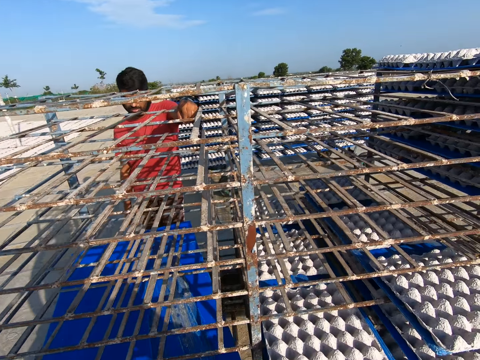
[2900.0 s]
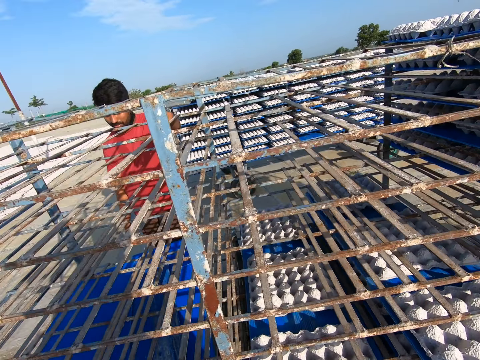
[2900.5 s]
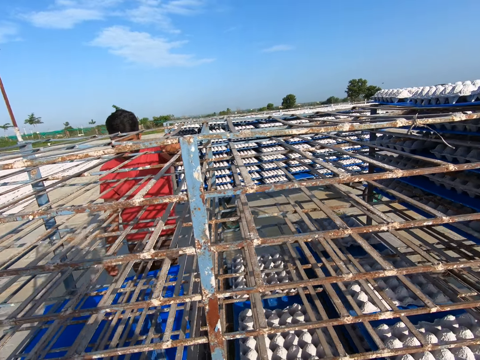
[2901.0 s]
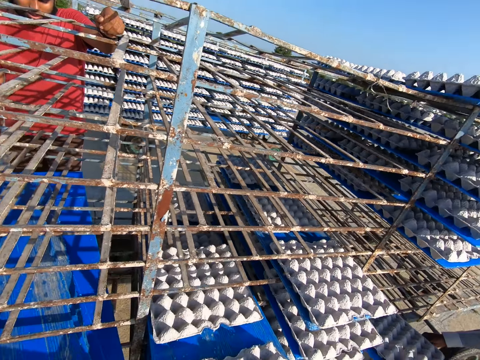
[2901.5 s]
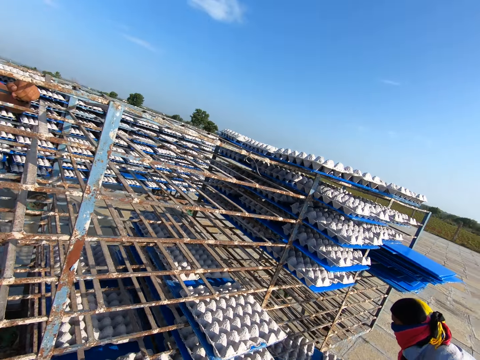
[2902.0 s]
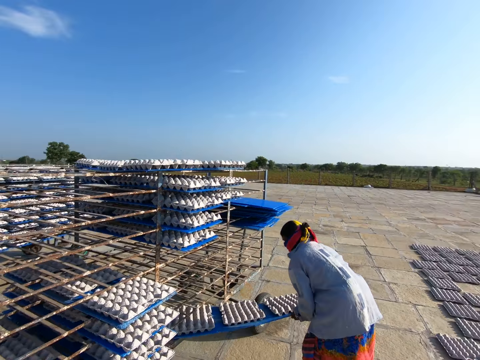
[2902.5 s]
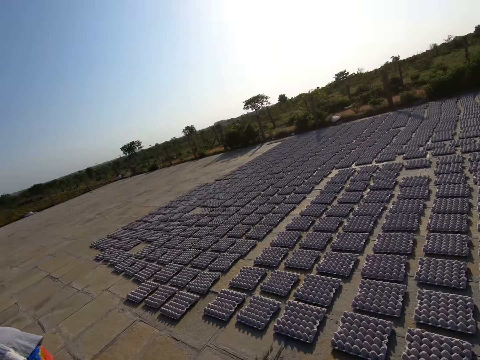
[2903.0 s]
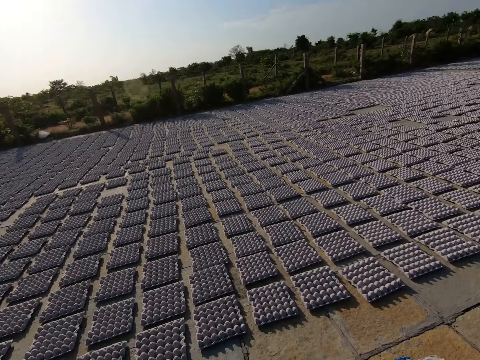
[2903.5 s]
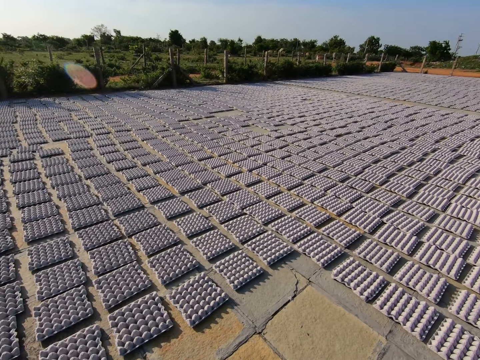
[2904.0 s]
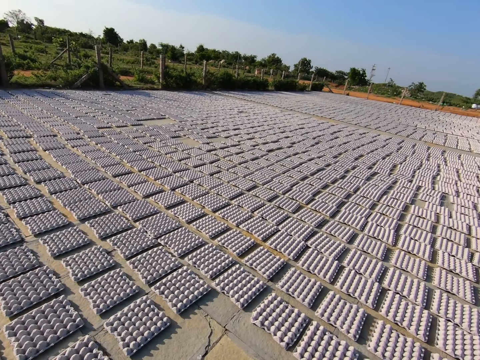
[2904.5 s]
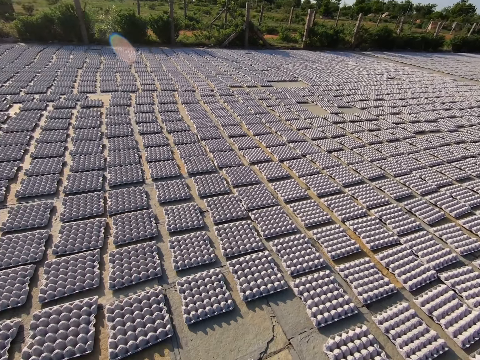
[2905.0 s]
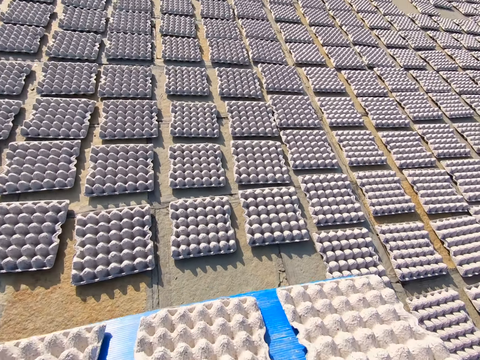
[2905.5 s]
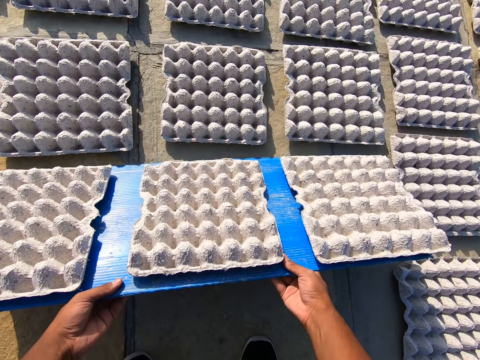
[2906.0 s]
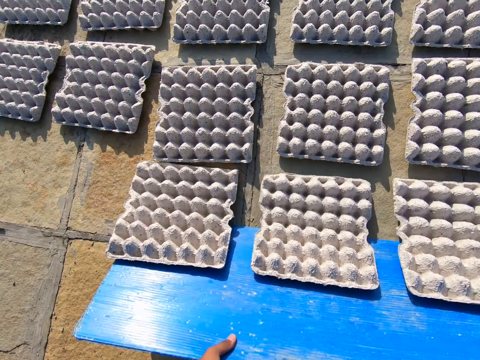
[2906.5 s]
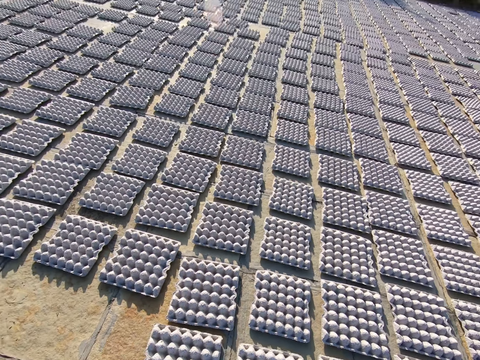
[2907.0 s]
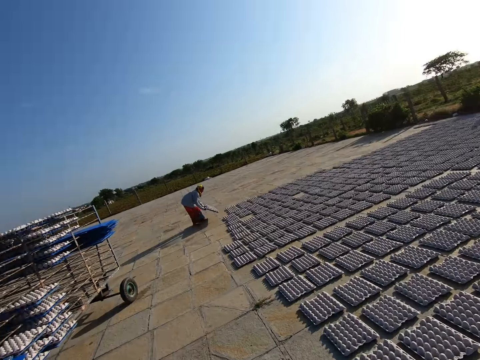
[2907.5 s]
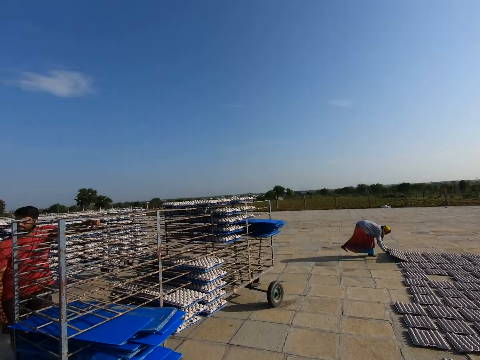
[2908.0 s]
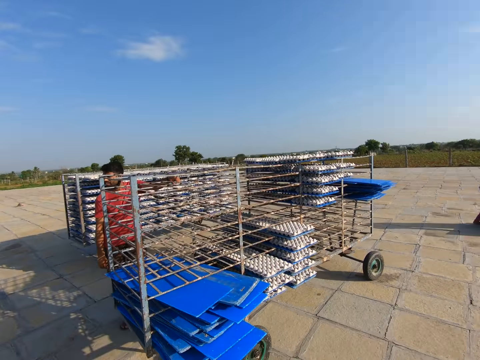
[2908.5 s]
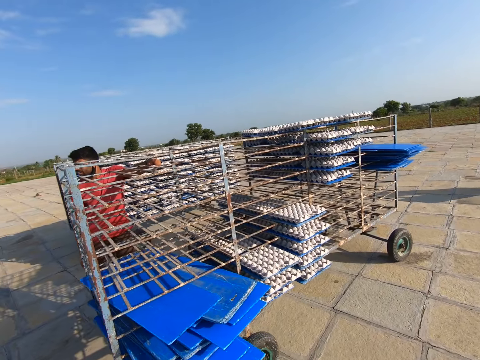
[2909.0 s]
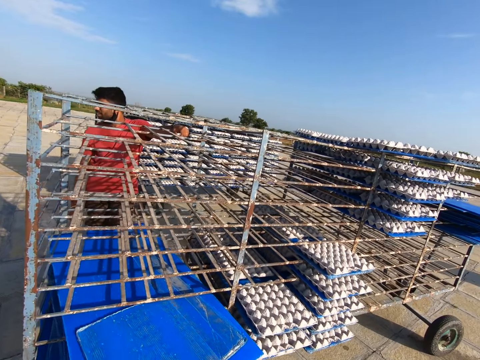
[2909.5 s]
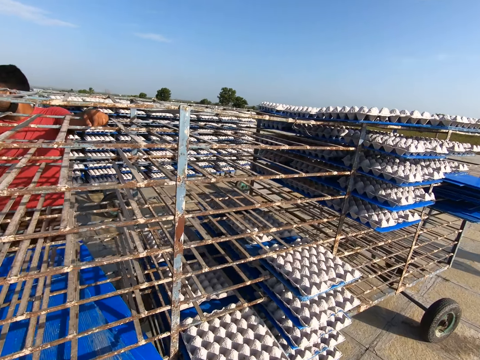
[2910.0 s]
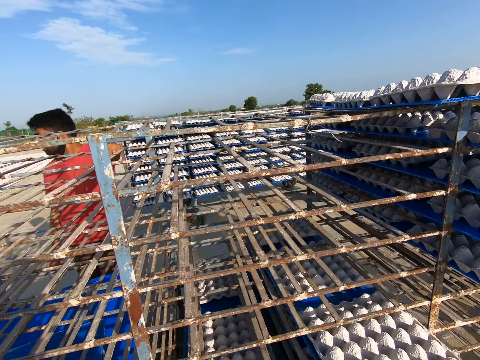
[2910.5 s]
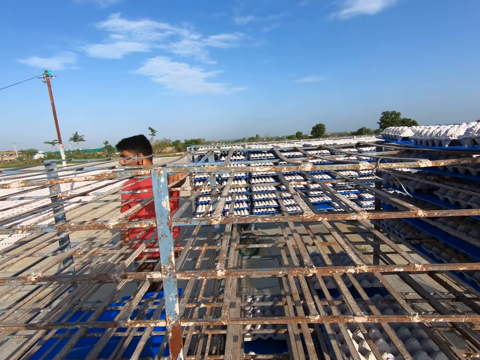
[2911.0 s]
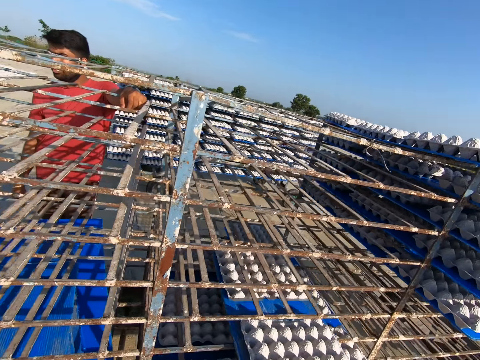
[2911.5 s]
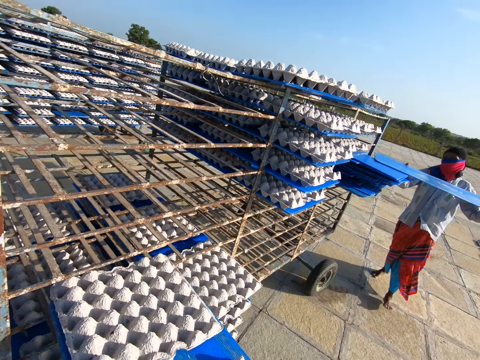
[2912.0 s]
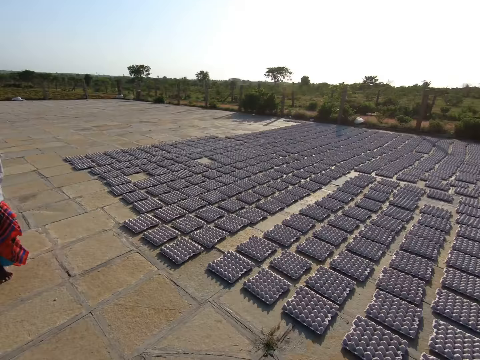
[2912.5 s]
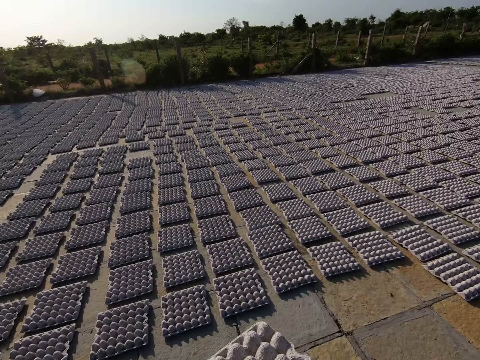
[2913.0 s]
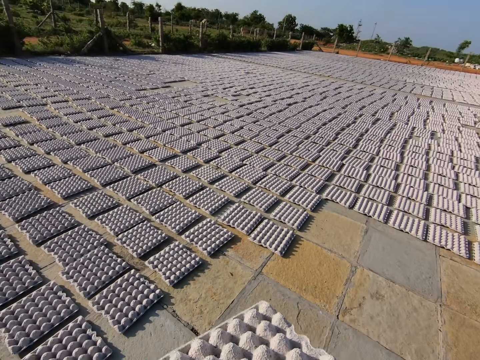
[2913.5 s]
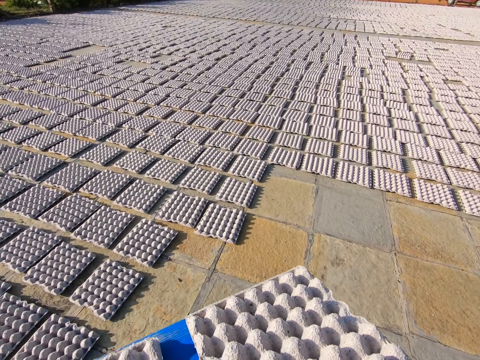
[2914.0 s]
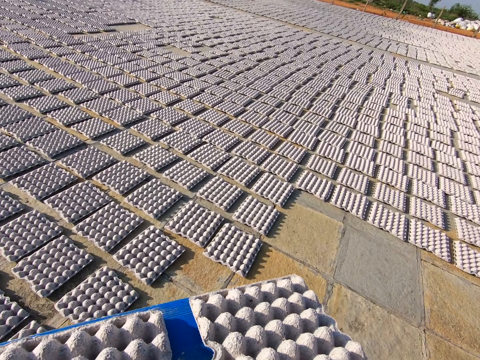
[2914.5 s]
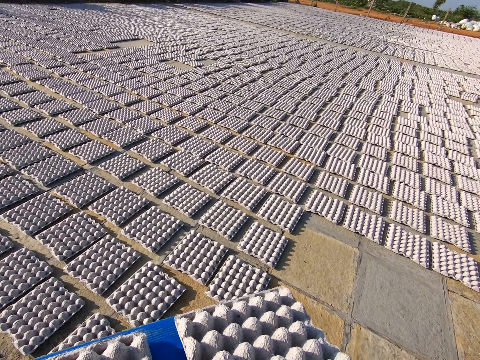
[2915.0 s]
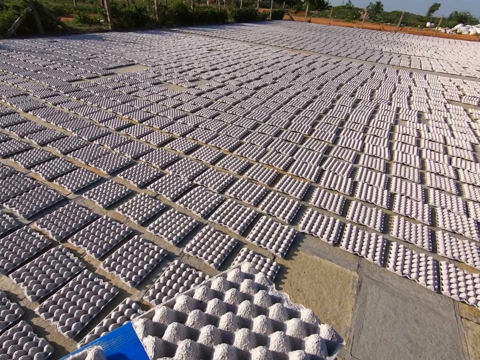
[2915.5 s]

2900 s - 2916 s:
The camera wearer drops the plastic tray. They pick a plastic tray from the rack with both hands. A woman pulls a tray from the rack with both hands. The camera wearer walks away from the rack in the field. They rest the tray in both hands on the ground. They drop crates from the tray in both hands to the ground. They walk in the field. The woman rests the tray on the ground with both hands. The camera wearer walks towards the rack. They place the tray in the rack with both hands. They drop the plastic tray. They pick the plastic tray from the rack with both hands. The woman places the tray in the rack with both hands. The camera wearer walks away from the rack in the field.

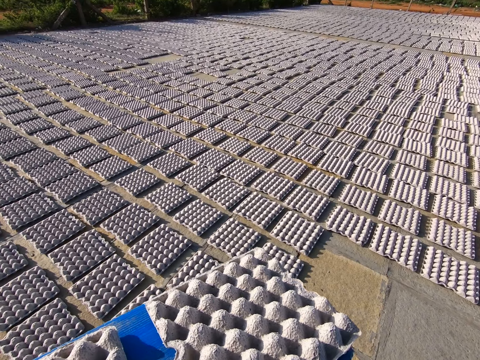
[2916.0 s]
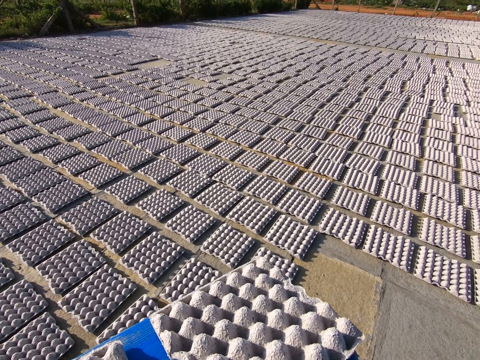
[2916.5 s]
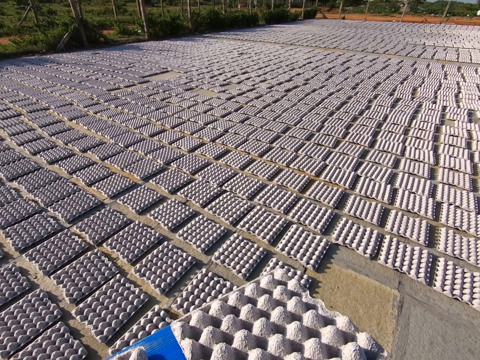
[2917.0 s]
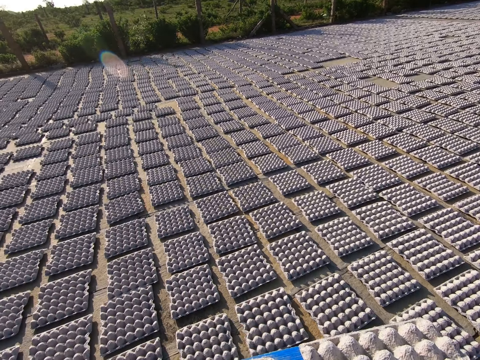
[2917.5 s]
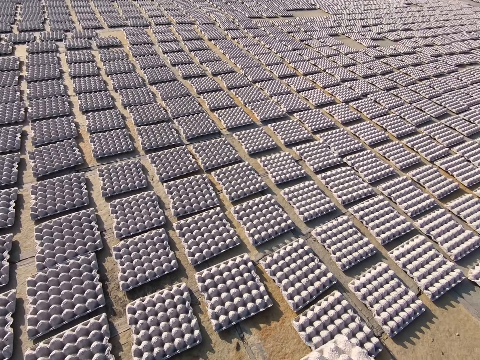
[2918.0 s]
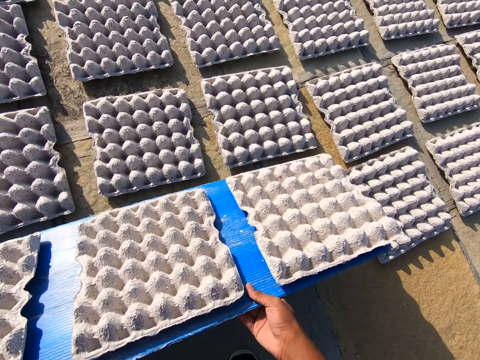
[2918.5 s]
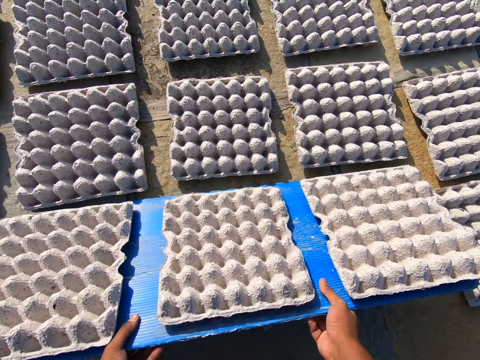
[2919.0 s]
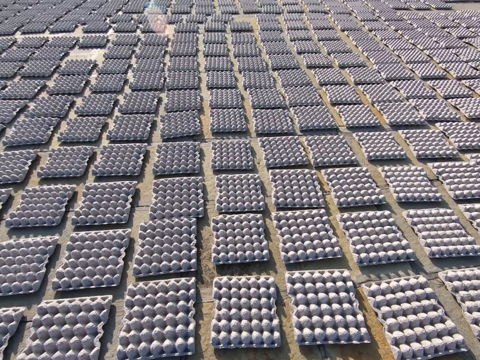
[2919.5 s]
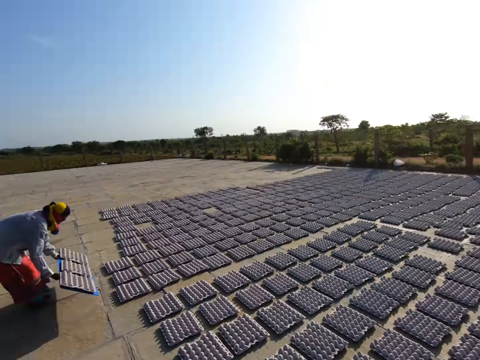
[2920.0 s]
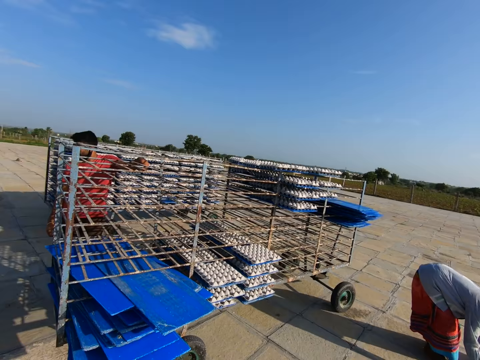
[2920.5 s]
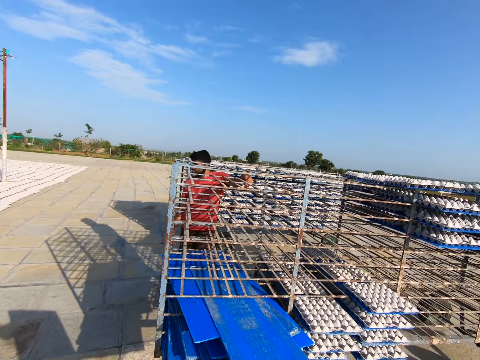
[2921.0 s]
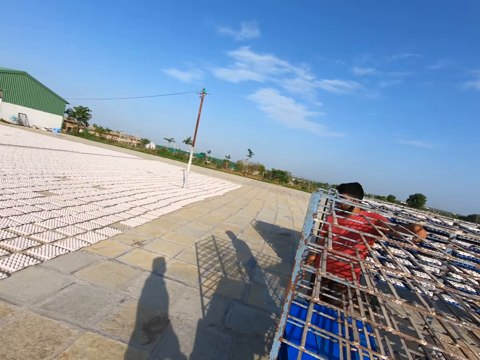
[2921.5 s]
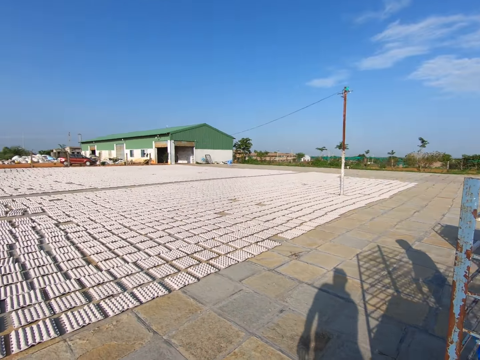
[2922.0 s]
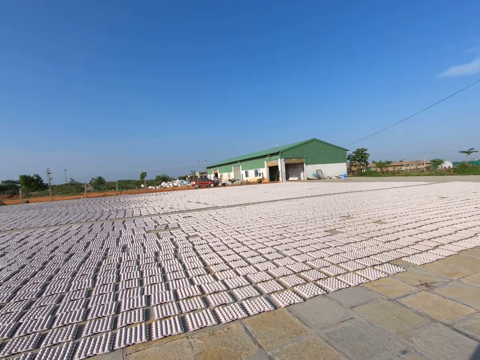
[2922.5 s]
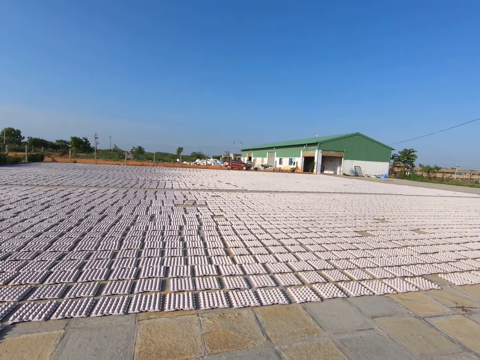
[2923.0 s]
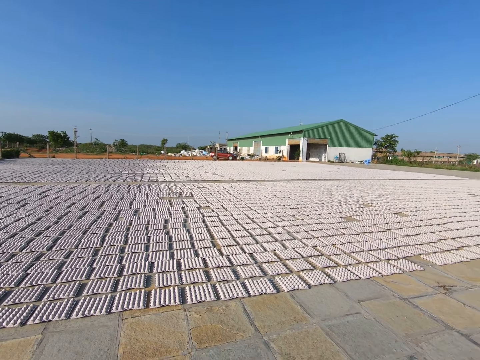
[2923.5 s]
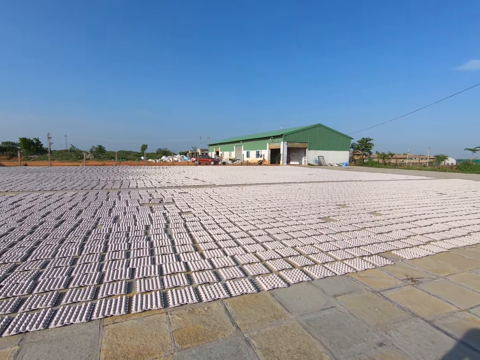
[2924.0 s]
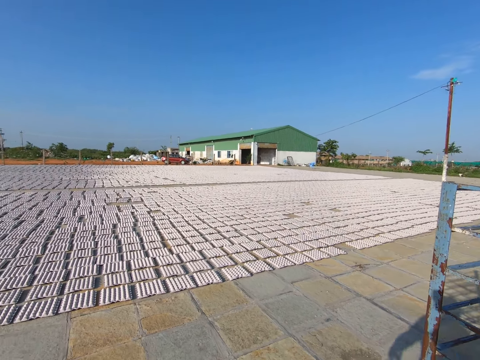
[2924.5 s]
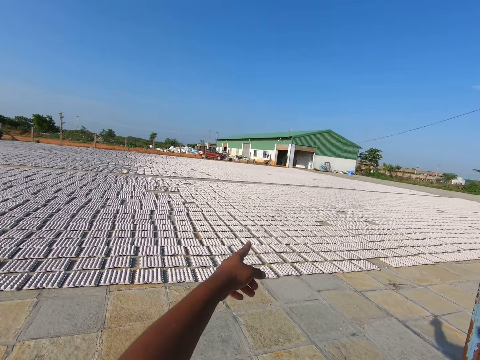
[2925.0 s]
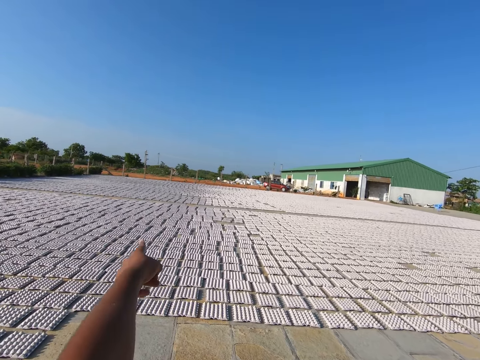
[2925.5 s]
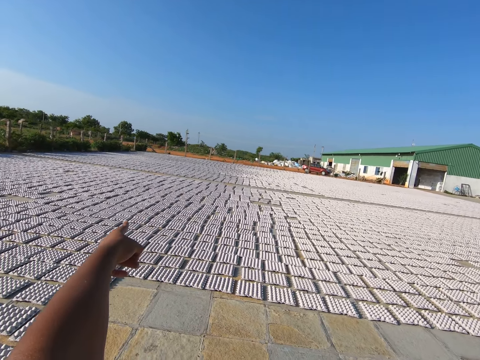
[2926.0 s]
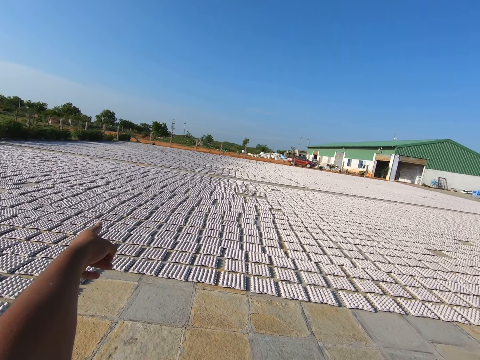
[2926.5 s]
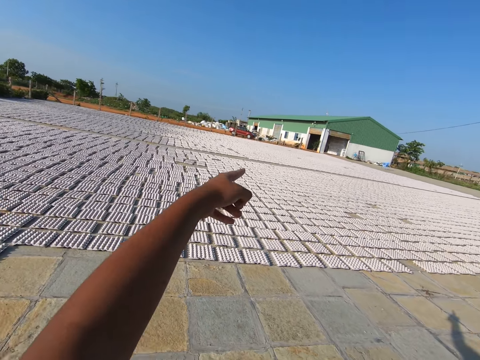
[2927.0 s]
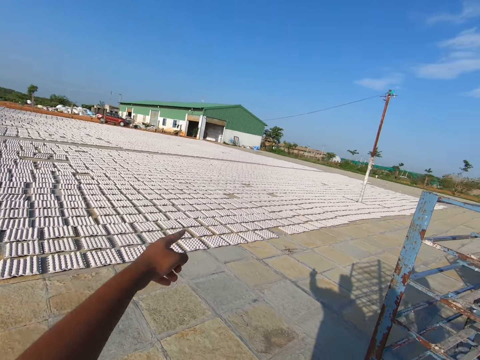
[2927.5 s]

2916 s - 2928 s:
The camera wearer stares at the egg trays. They rest the tray in both hands on the ground. They drop crates from the tray in both hands to the ground. A woman holds a tray with both hands. The woman rests the tray in both hands on the ground. The camera wearer walks towards the rack in the field. They stare at the egg trays. They interact with a man.
